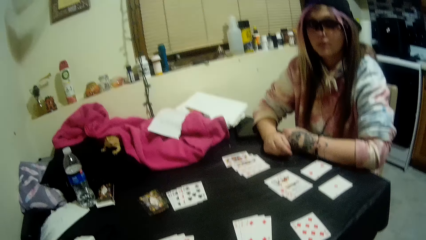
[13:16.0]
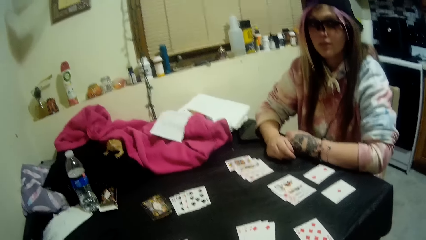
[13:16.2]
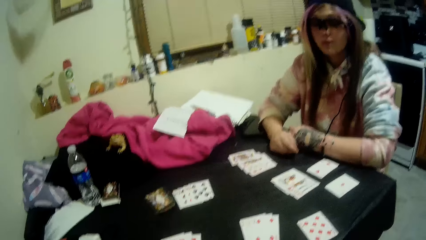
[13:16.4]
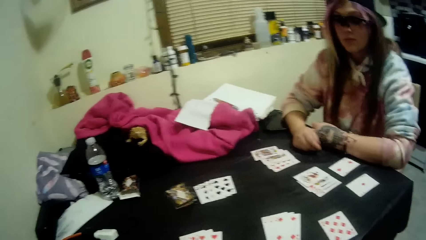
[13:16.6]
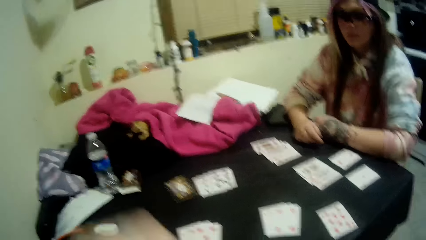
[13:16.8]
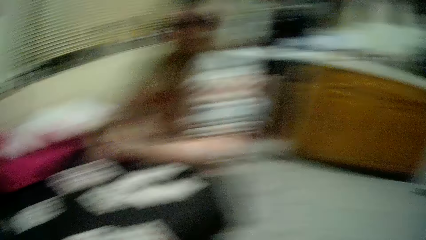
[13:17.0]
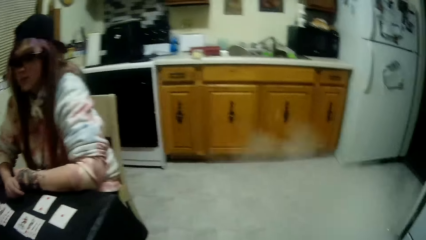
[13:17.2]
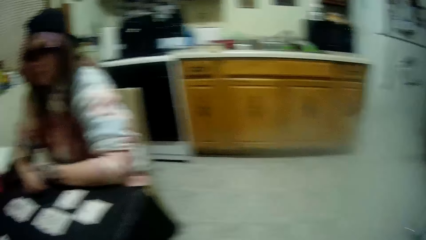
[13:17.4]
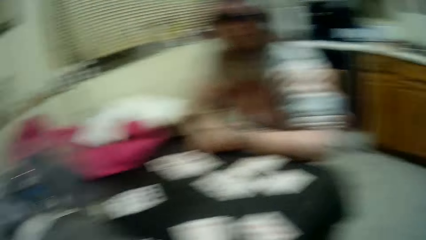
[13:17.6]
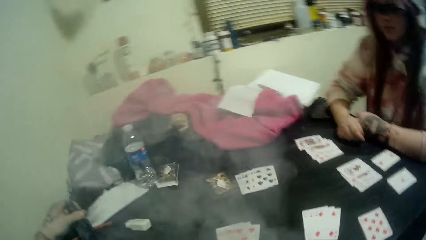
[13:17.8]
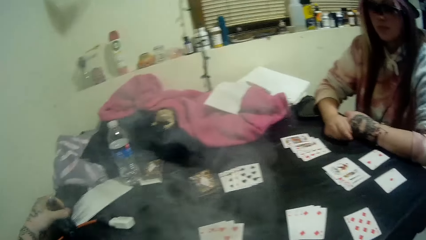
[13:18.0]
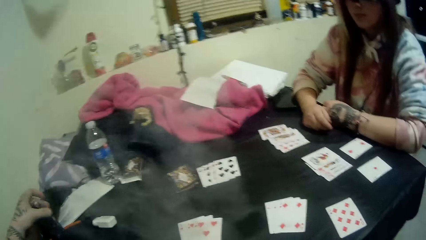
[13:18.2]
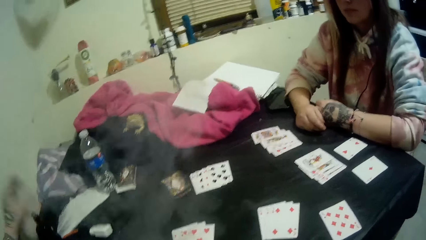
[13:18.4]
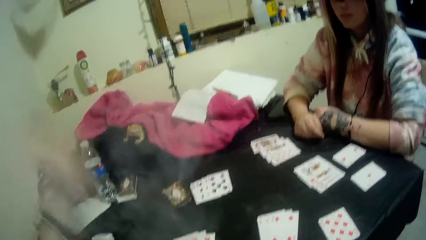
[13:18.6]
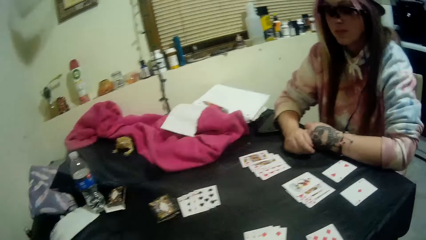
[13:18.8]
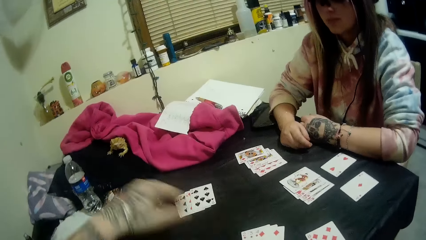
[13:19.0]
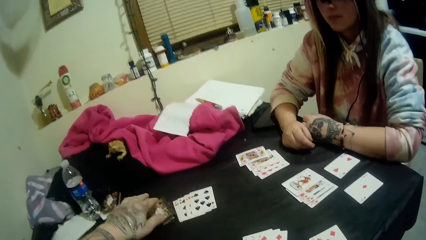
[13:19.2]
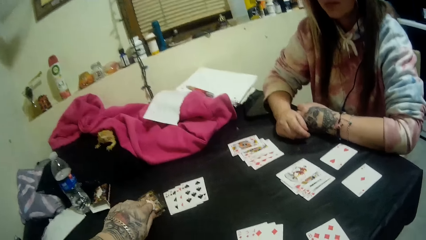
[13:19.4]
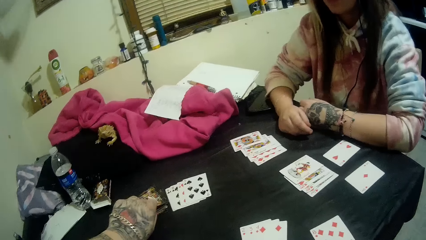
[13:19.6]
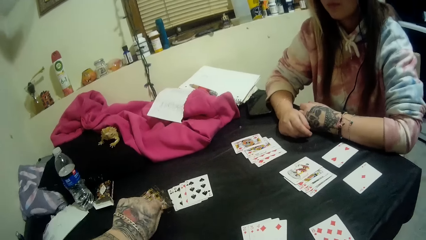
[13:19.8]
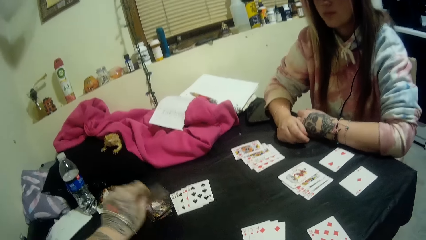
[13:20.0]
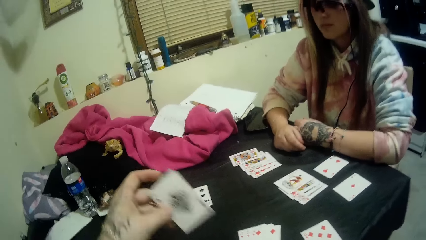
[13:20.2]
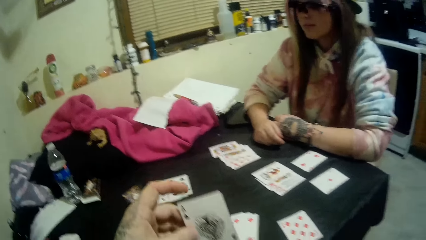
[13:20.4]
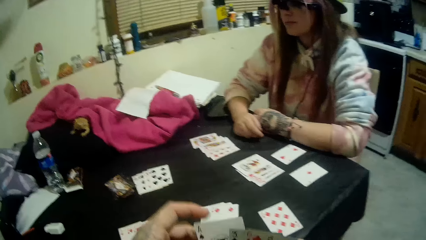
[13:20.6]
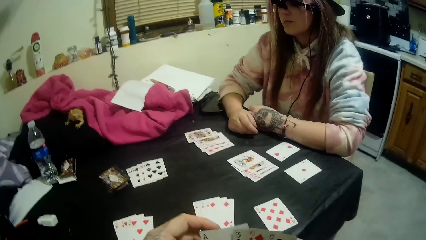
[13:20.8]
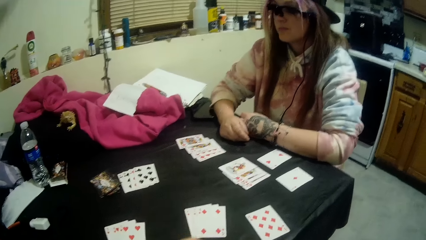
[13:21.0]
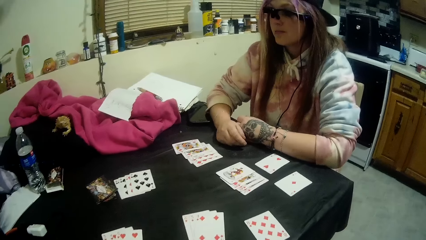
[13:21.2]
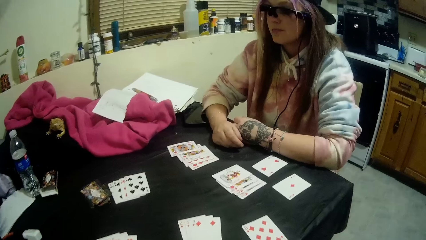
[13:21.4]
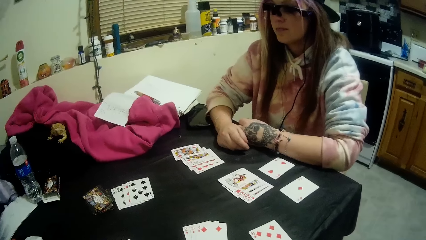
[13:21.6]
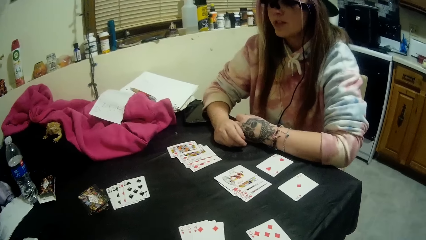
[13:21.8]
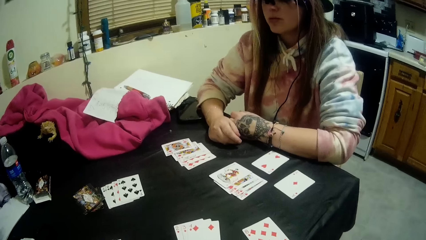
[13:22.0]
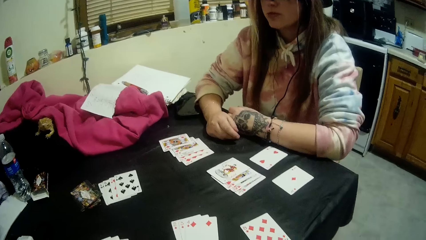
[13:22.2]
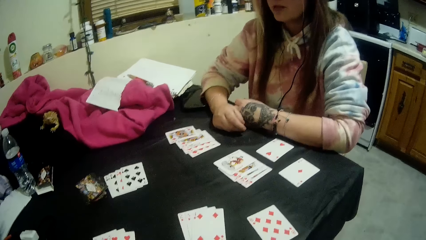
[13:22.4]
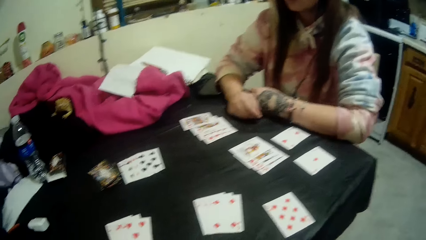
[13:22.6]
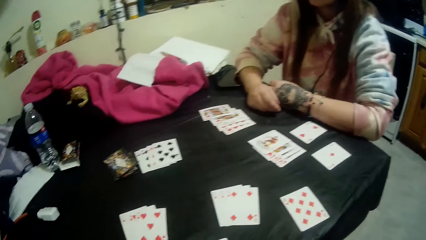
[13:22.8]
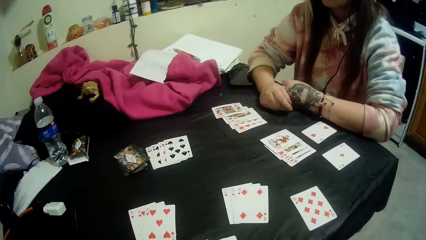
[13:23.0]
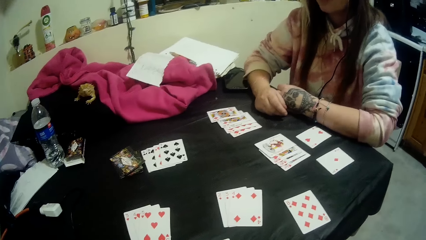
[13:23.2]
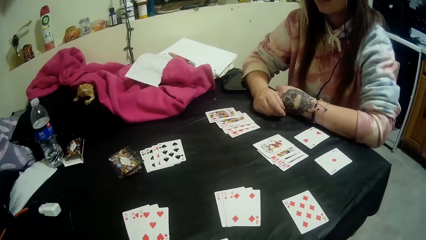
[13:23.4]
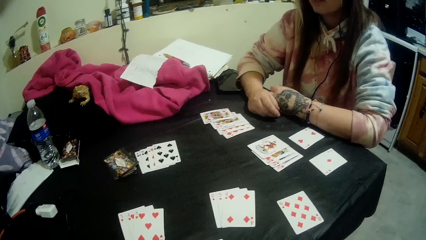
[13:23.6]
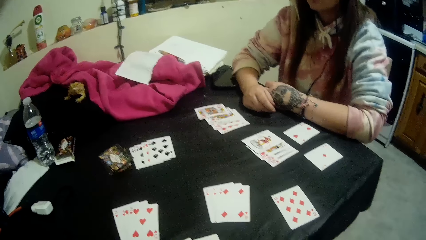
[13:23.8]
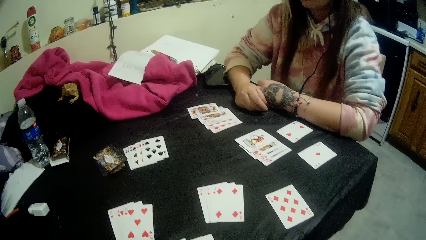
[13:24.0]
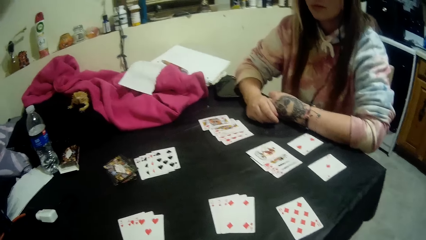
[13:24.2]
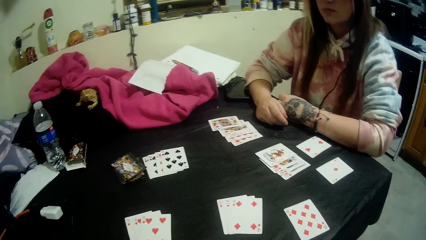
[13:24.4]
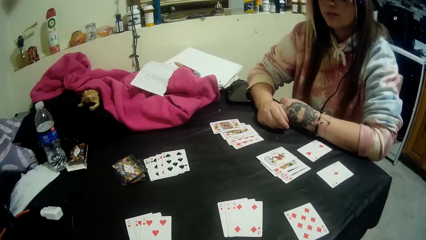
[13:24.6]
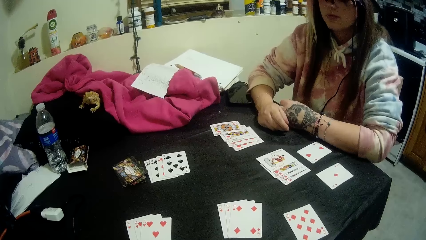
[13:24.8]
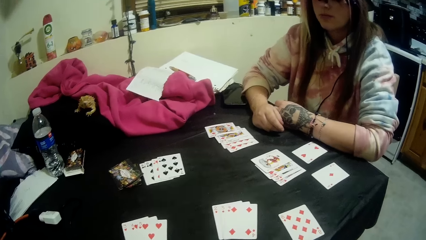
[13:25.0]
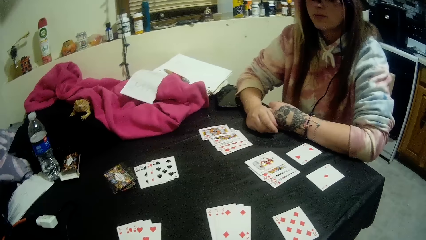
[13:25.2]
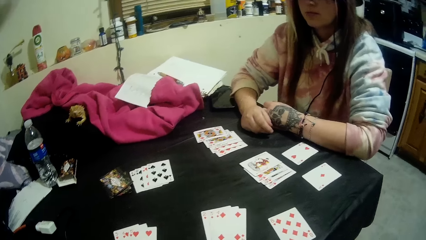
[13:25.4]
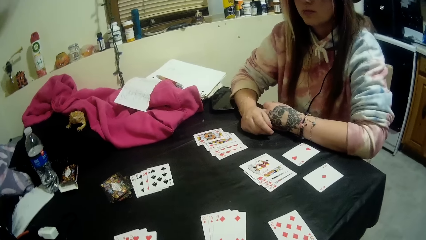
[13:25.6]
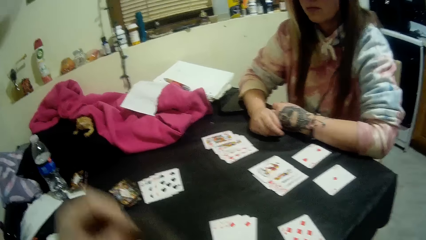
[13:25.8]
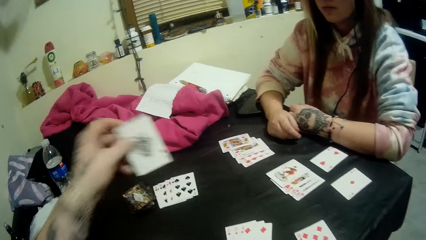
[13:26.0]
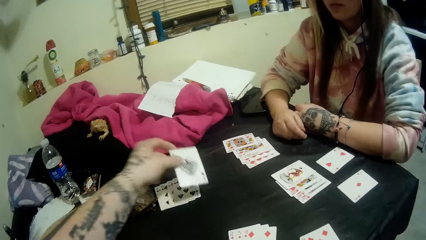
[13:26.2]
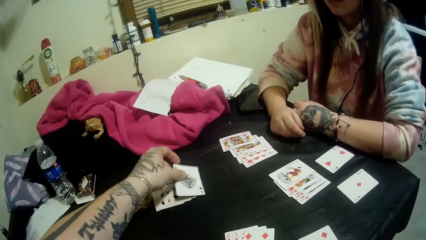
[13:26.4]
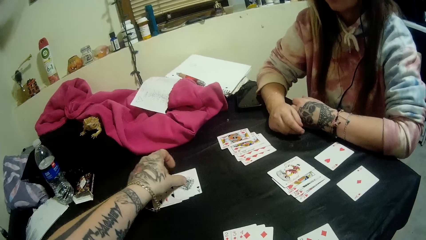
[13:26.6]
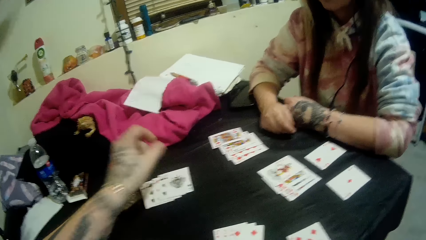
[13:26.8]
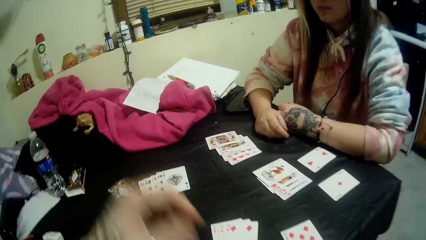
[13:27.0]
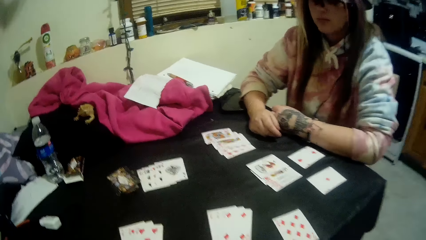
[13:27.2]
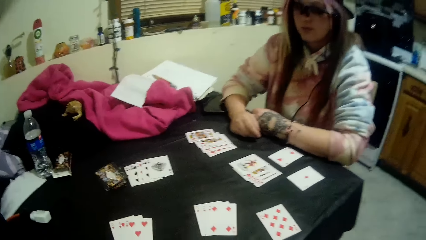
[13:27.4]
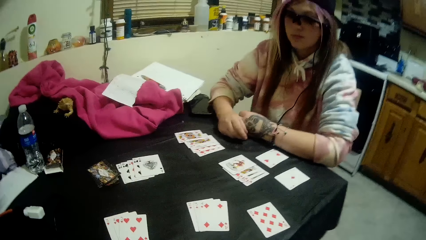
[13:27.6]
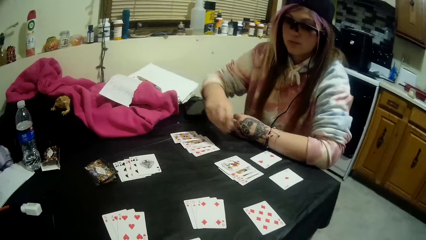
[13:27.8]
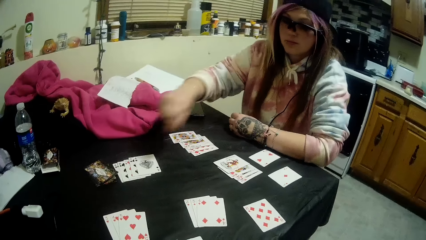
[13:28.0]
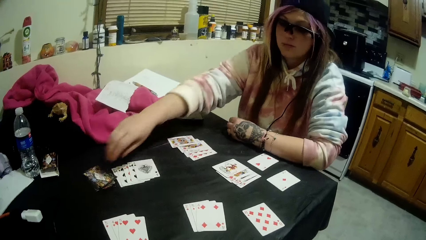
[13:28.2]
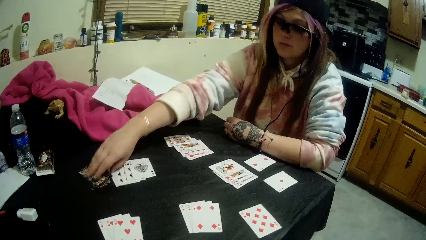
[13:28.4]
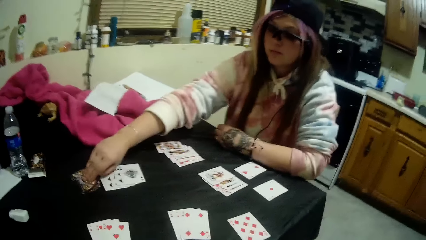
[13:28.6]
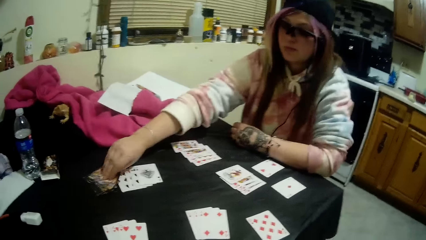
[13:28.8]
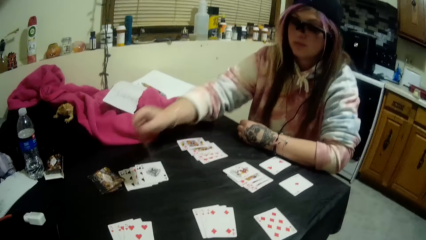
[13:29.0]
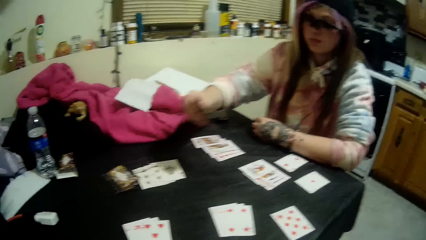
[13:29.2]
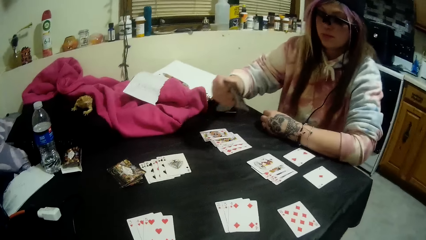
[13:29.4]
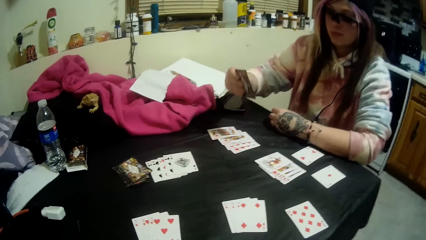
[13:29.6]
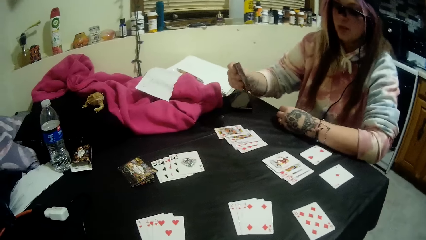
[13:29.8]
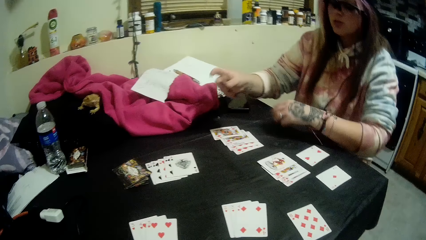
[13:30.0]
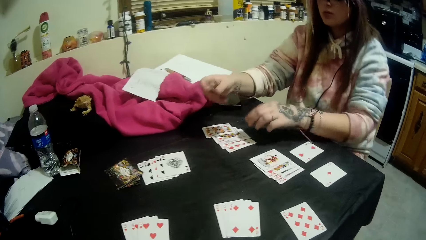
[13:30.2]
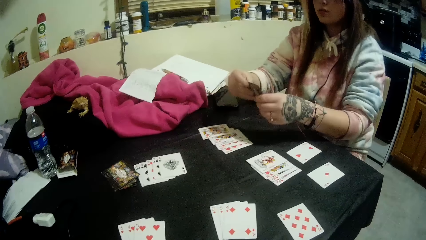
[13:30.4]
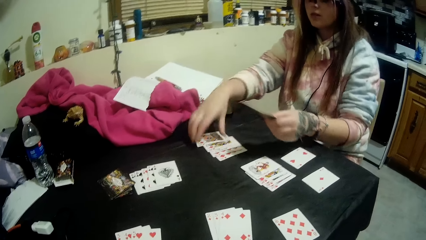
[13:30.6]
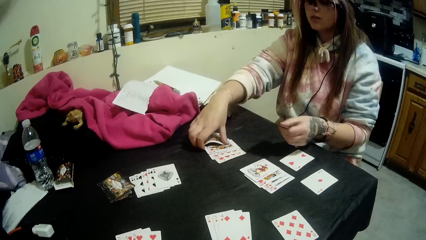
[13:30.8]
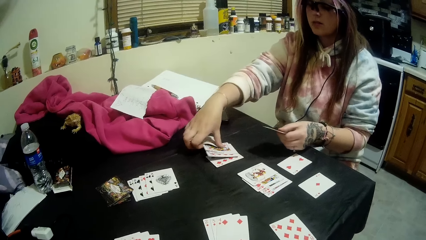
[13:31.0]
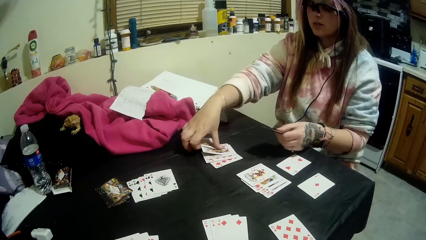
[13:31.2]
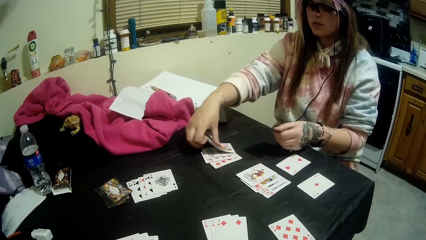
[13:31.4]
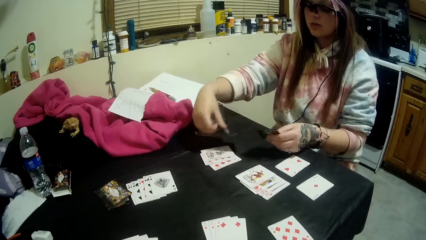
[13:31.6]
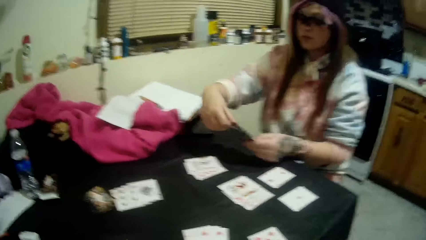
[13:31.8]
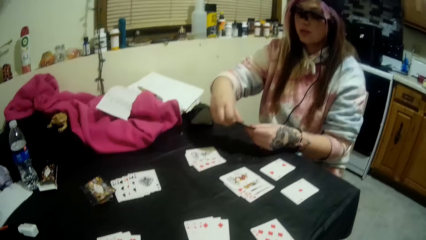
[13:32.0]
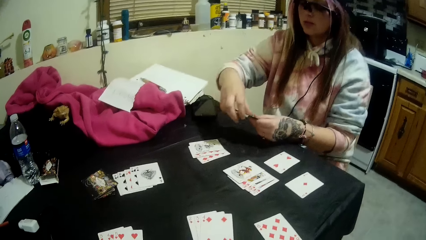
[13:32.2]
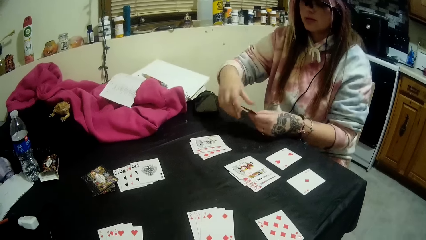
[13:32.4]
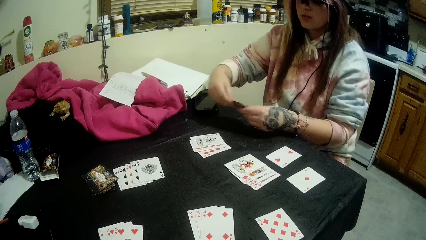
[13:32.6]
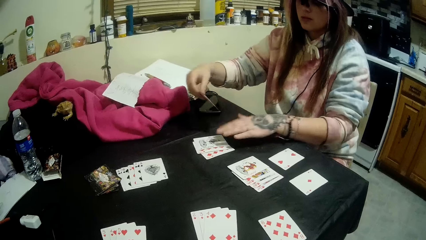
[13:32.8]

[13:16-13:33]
The camera wearer places the vape on the table. He talks to a woman. He picks a card from the stack of cards on the table with his left hand. He places the card on his deck. He stares at the table. The woman talks to the camera wearer. The camera wearer stares at the table. He places the card on the table. He picks a card from the cards beside the stack of cards with his left hand. He talks to the woman. The woman picks a card from the stack of cards with her right hand and picks the cards on the table with her hands. The camera wearer stares at the table.
